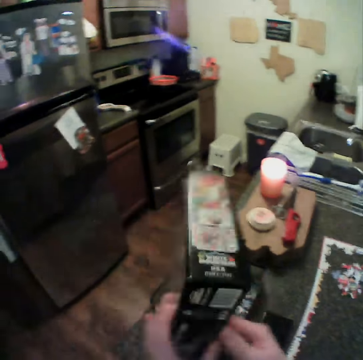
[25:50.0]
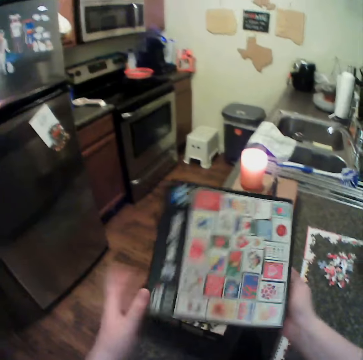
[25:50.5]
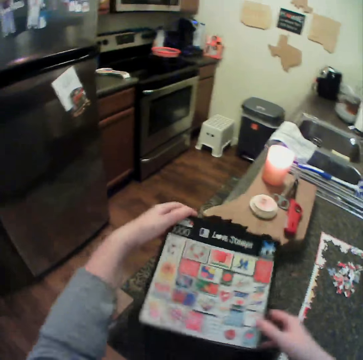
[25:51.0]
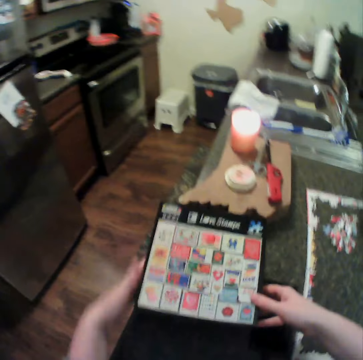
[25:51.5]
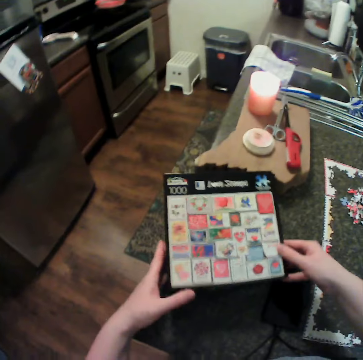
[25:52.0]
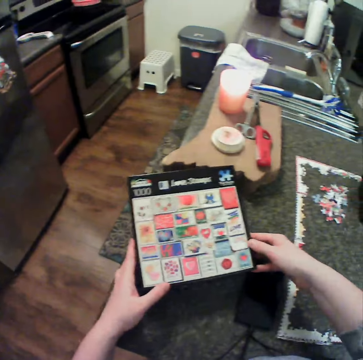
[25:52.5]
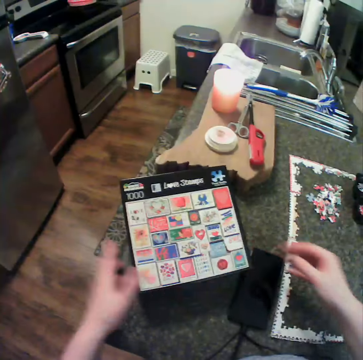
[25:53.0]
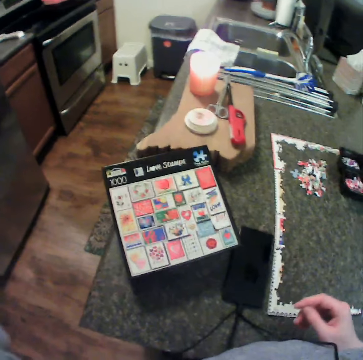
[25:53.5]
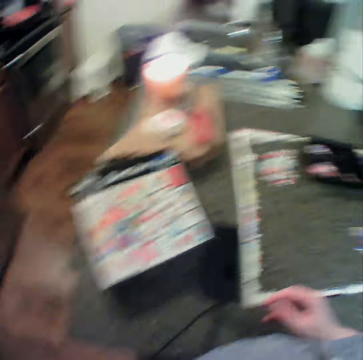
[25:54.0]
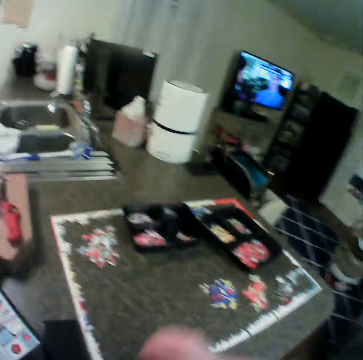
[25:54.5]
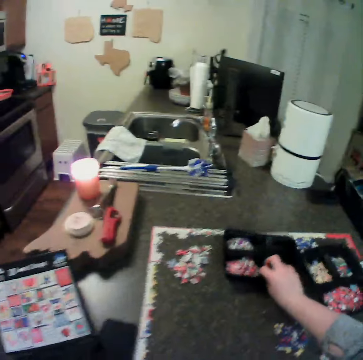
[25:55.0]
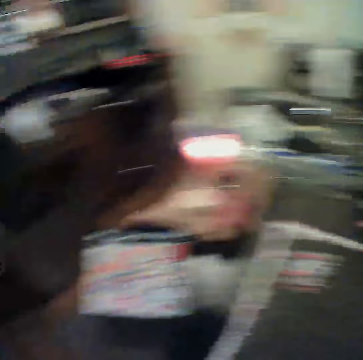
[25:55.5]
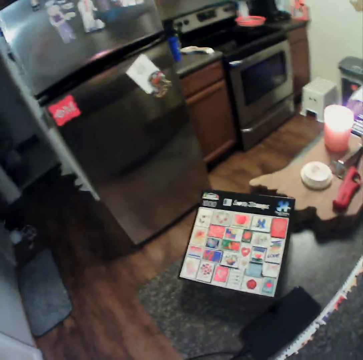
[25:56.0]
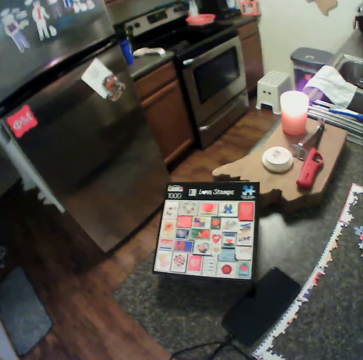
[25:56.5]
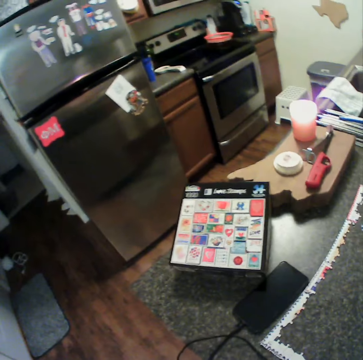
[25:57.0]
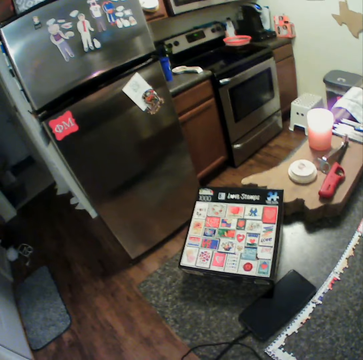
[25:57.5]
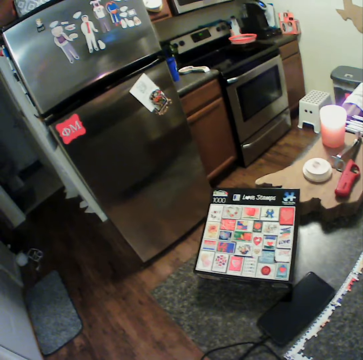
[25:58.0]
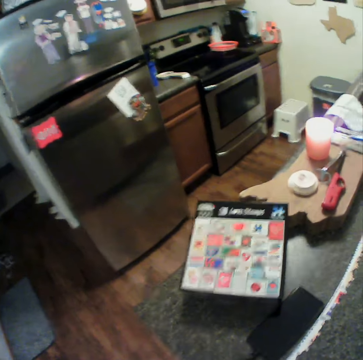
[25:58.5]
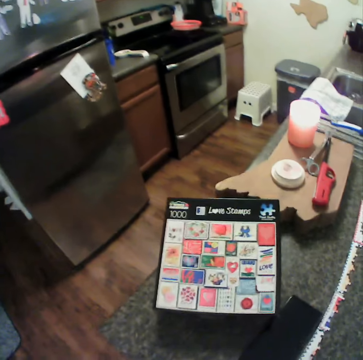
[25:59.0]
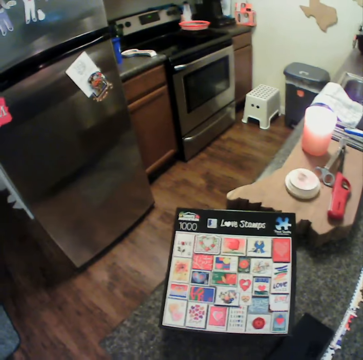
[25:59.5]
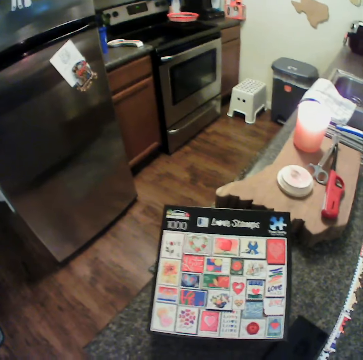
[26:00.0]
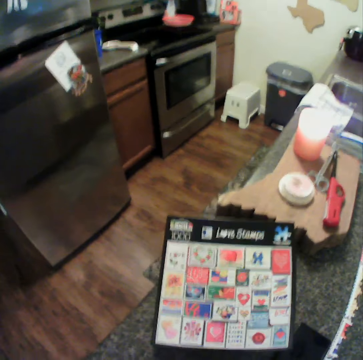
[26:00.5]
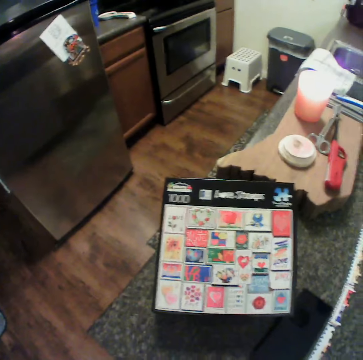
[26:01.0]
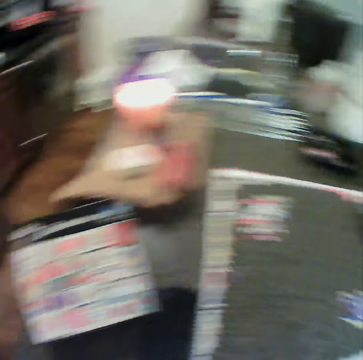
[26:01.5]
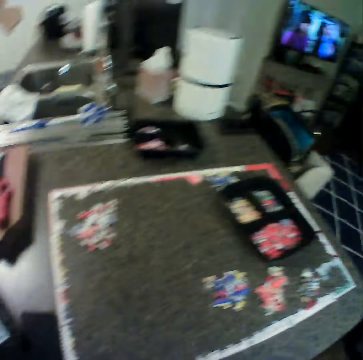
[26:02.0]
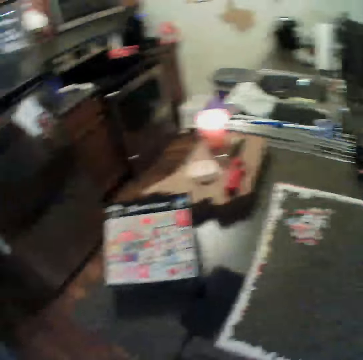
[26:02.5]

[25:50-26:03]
The camera wearer puts the puzzle box down on the table. They touch the box with the other hand, hold the puzzle box, turn the puzzle box and close the puzzle box. They remove the hand from the puzzle box. They move the right hand and pick up a tray. They carry a container. They put the tray down. They look around.

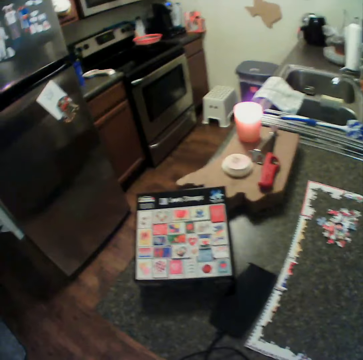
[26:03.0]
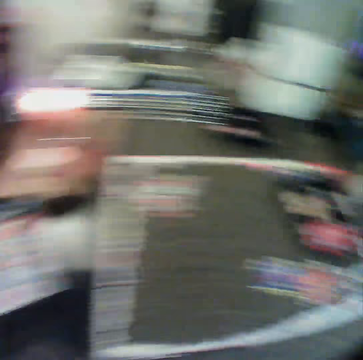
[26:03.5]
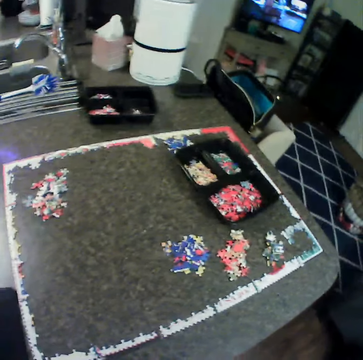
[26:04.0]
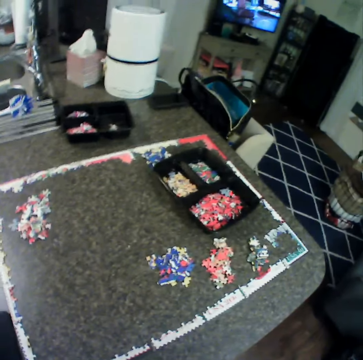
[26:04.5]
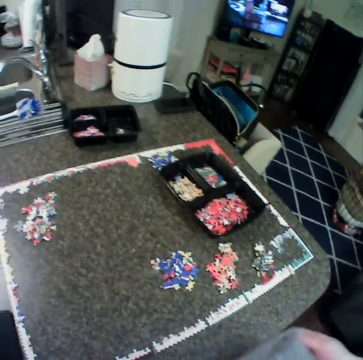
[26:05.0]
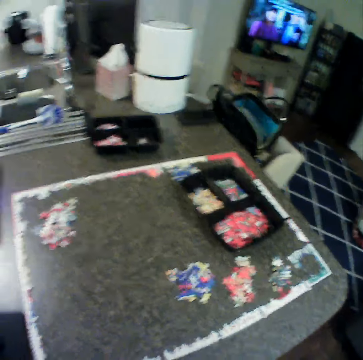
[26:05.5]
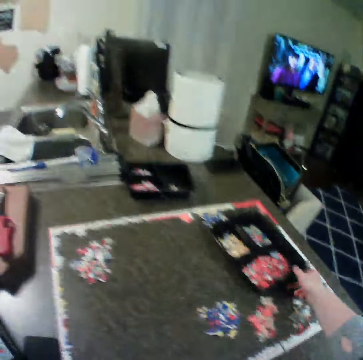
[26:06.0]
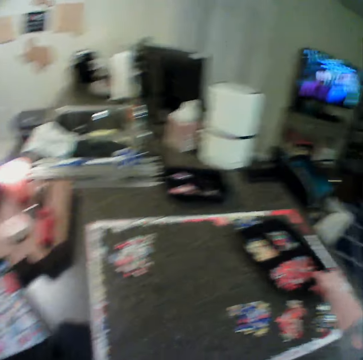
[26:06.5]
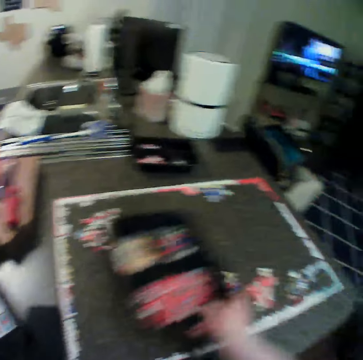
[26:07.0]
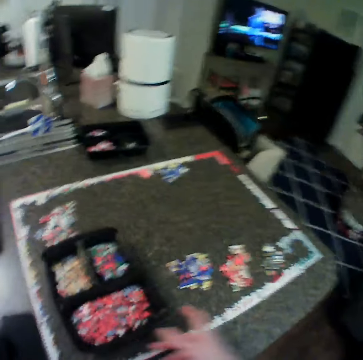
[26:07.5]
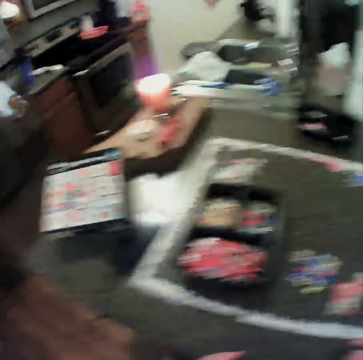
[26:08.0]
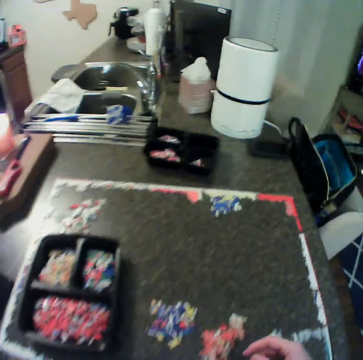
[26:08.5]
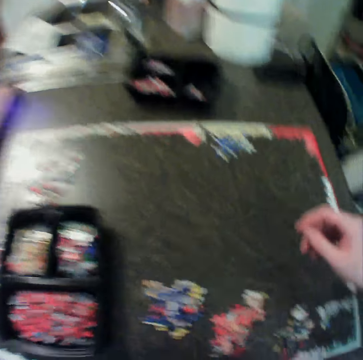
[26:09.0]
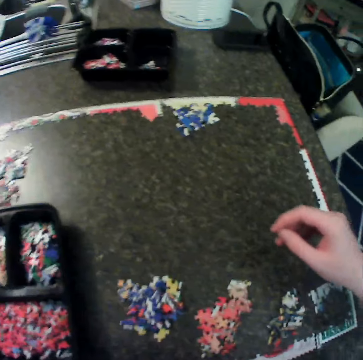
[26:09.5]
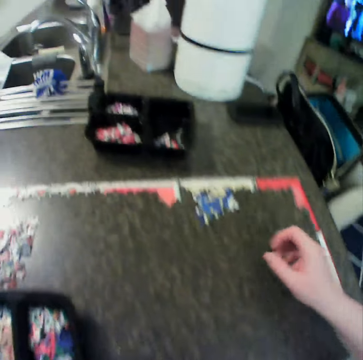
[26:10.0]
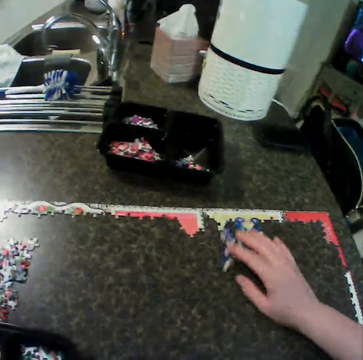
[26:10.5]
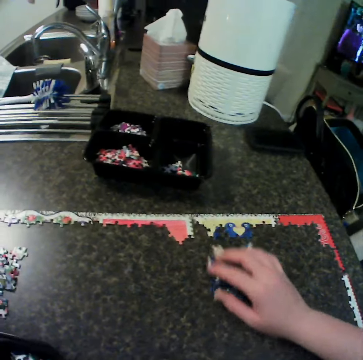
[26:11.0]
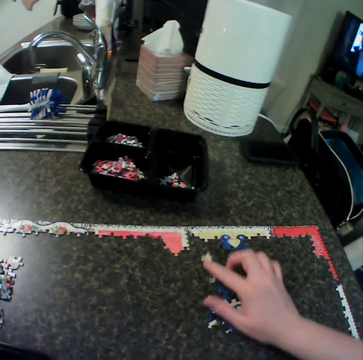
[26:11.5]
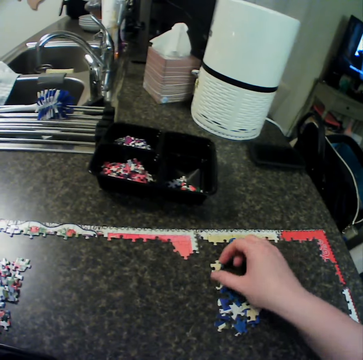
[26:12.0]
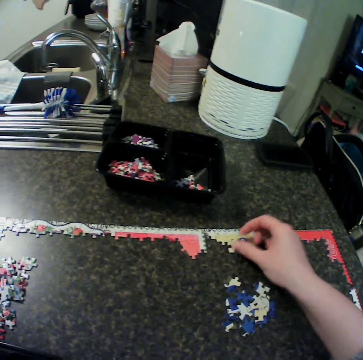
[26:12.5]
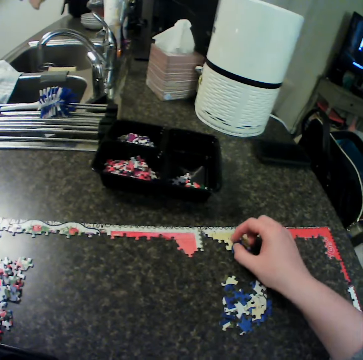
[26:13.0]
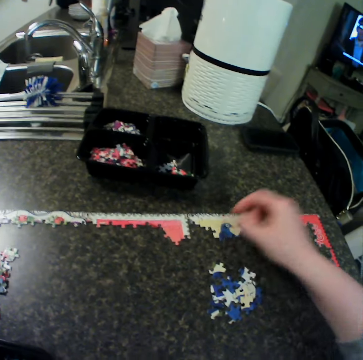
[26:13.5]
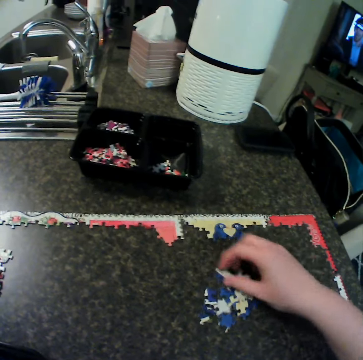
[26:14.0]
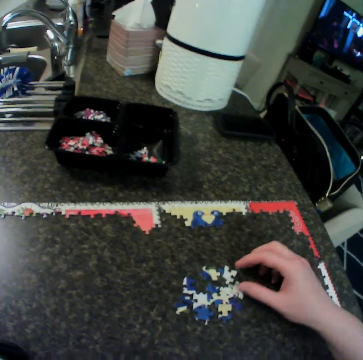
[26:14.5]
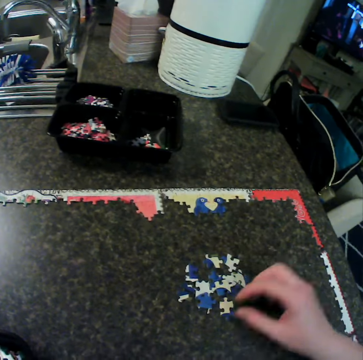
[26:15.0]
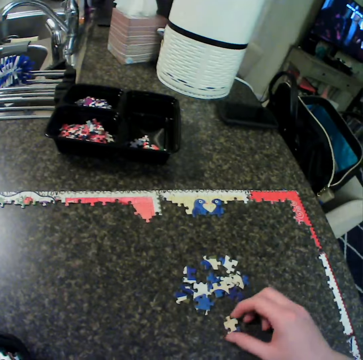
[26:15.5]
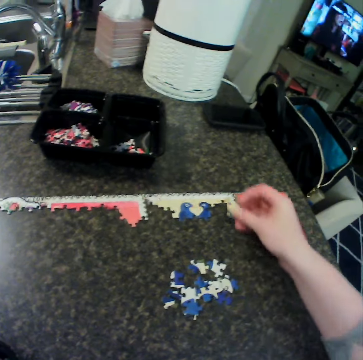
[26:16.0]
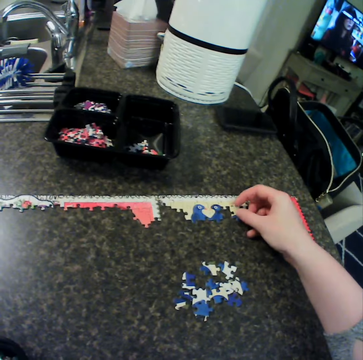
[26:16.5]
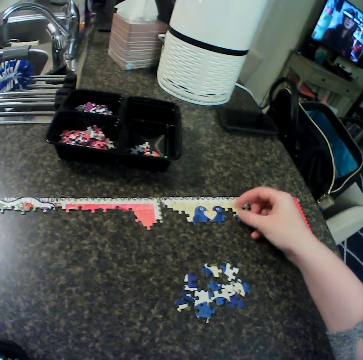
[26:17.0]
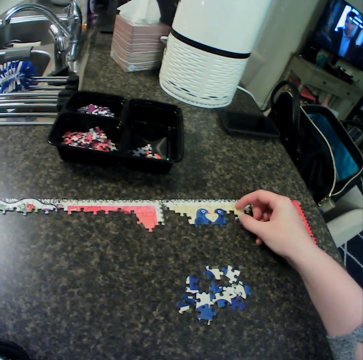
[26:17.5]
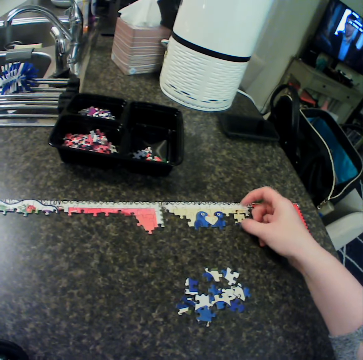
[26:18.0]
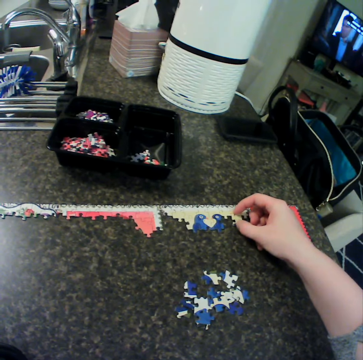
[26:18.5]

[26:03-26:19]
The camera wearer moves a hand and picks up a tray. They carry another container. They put the tray down by the side of the table. They move the right hand. They adjust some puzzles on the table. They pick up a puzzle piece, fit the puzzle piece and move the puzzle piece. They move the puzzle piece repeatedly. They pick up a puzzle and fit the puzzle piece.

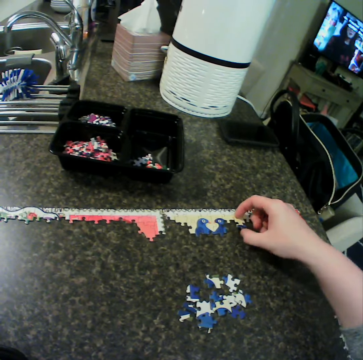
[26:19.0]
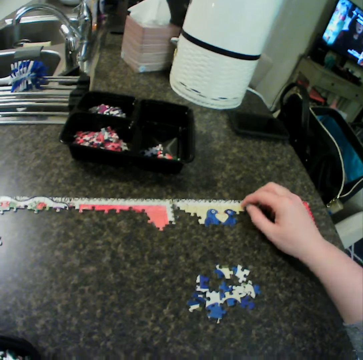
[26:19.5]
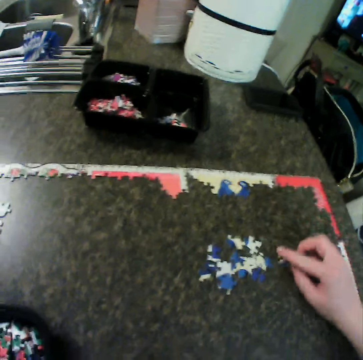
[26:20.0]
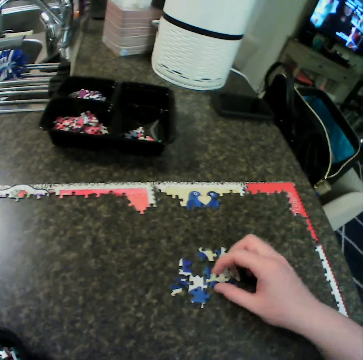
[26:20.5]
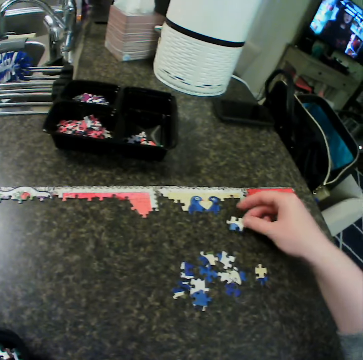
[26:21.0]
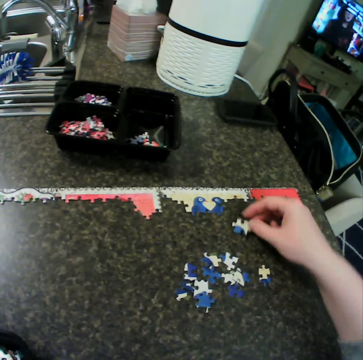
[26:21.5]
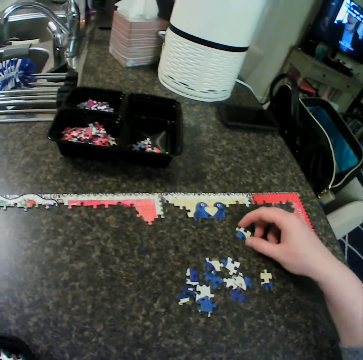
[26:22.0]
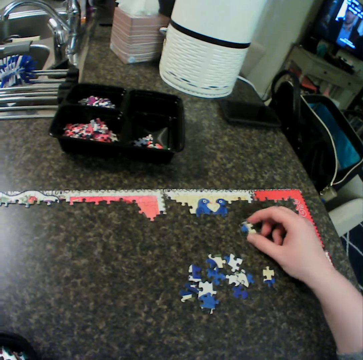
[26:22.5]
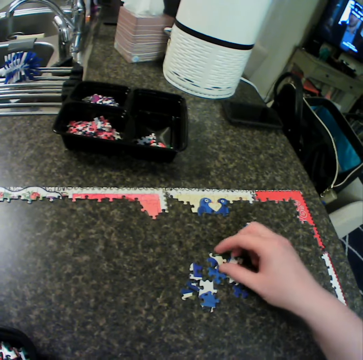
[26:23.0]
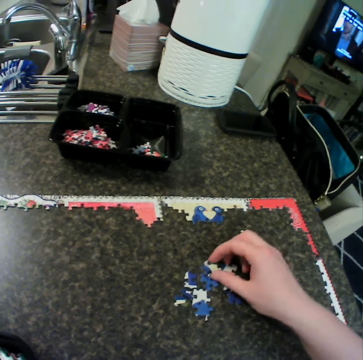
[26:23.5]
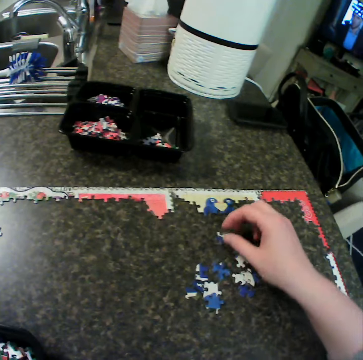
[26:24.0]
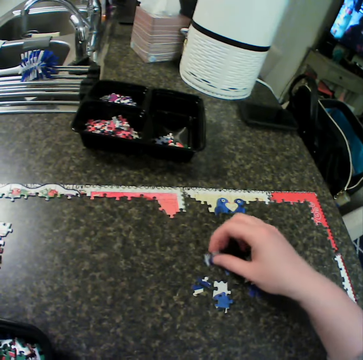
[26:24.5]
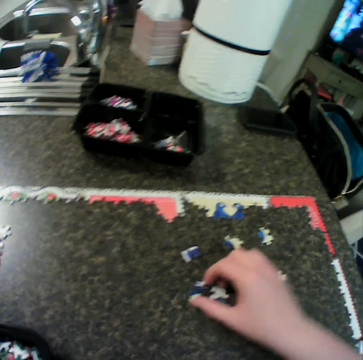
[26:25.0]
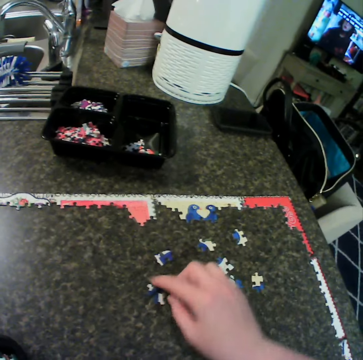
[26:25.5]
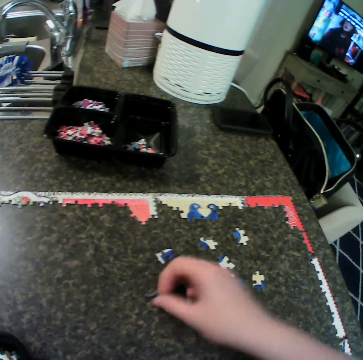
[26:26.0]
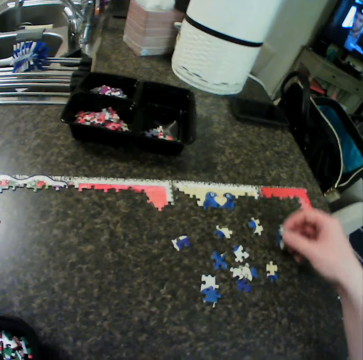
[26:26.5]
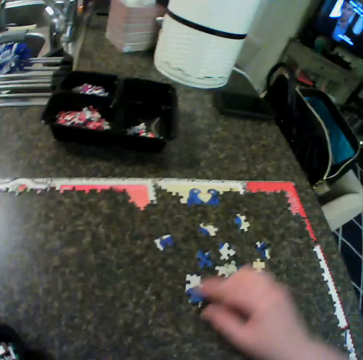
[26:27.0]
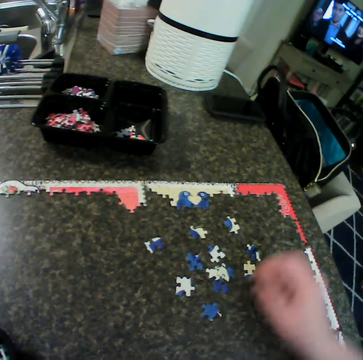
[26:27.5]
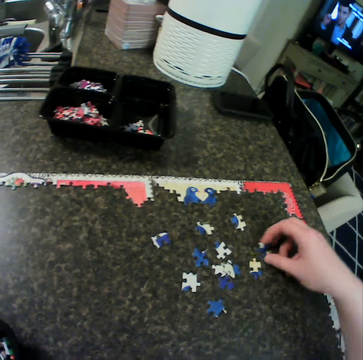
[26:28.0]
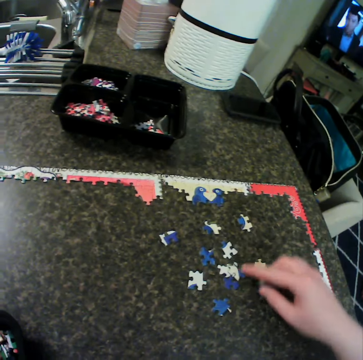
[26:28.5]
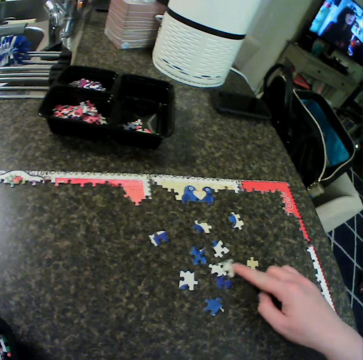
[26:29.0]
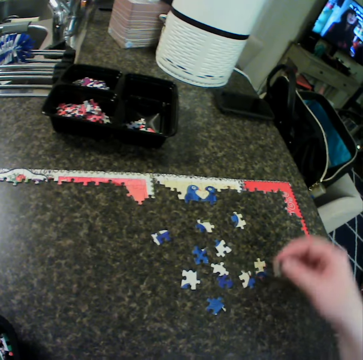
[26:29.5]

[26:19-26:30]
The camera wearer picks up a puzzle piece, drops the puzzle piece and picks up another puzzle. They drop the puzzle piece, hold the puzzle piece and touch the puzzle piece. They pick up the puzzle piece, drop the puzzle piece, move the puzzle piece and turn the puzzle piece. They arrange puzzles on the table. They pick up the puzzle piece, drop the puzzle piece and move the puzzle piece. They pick up the puzzle piece and move the puzzle piece.
